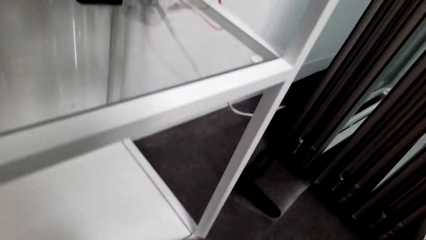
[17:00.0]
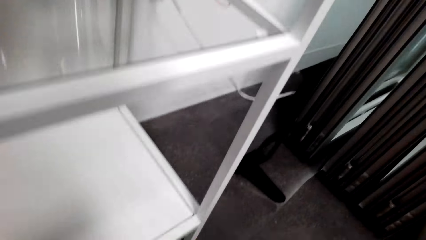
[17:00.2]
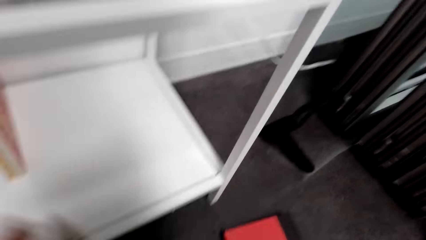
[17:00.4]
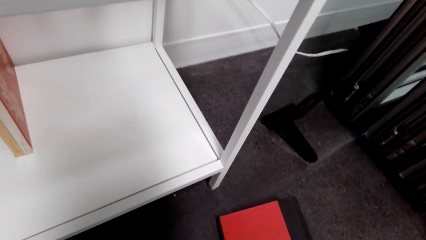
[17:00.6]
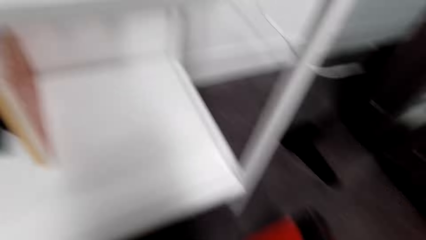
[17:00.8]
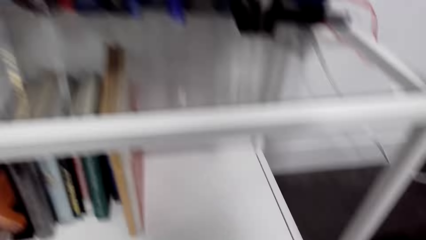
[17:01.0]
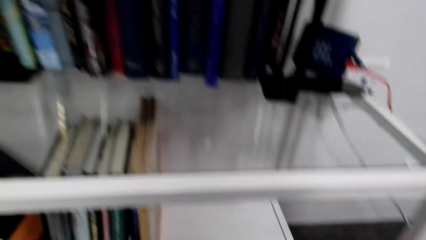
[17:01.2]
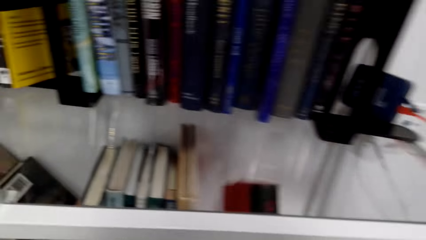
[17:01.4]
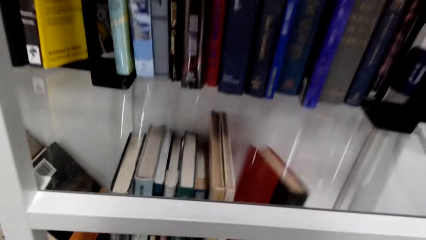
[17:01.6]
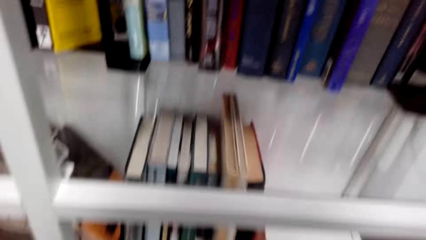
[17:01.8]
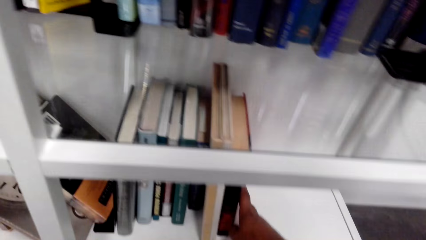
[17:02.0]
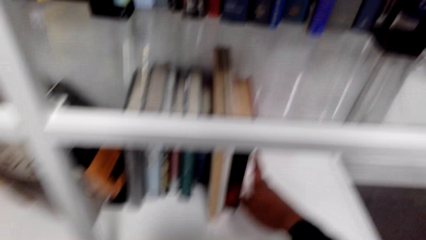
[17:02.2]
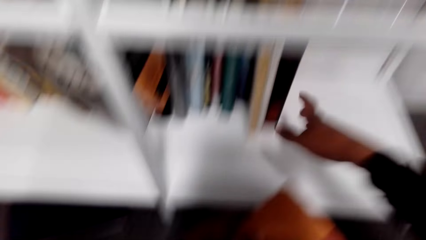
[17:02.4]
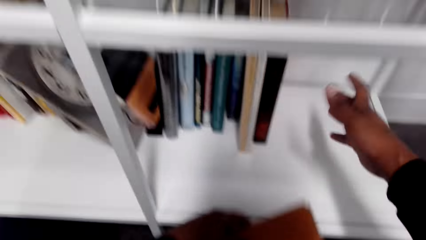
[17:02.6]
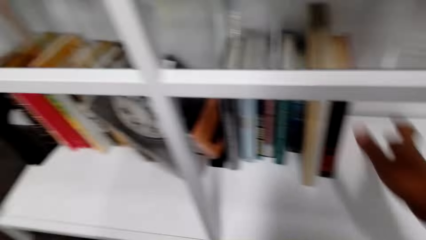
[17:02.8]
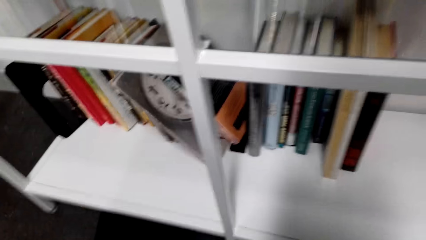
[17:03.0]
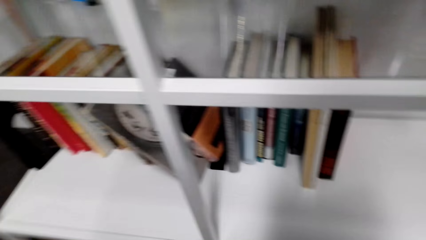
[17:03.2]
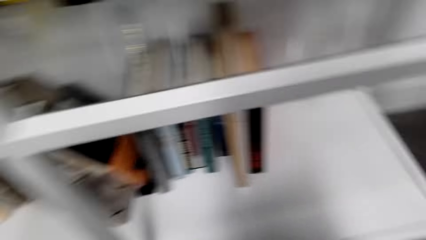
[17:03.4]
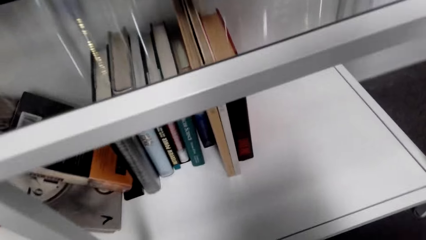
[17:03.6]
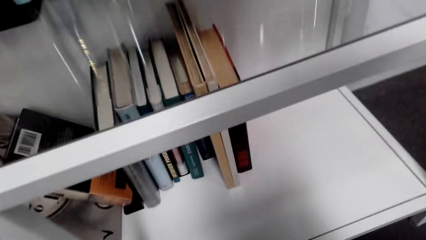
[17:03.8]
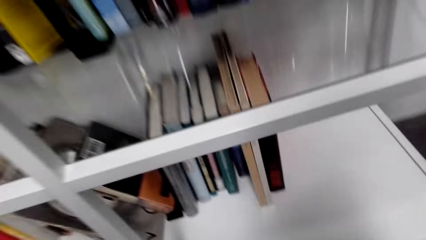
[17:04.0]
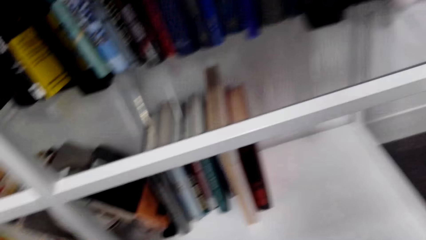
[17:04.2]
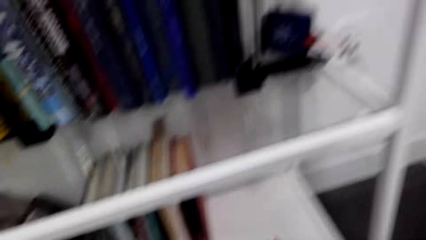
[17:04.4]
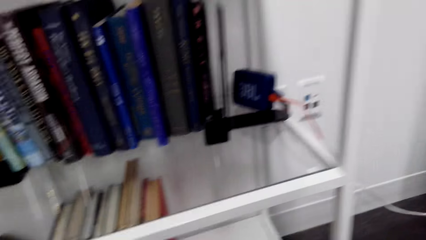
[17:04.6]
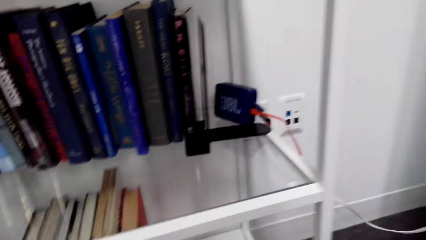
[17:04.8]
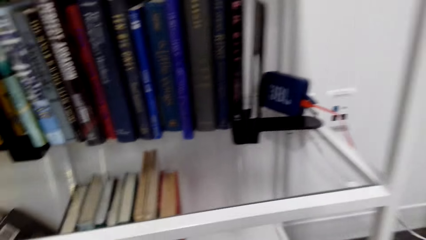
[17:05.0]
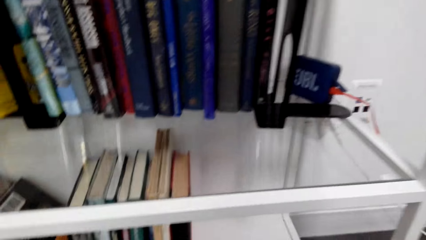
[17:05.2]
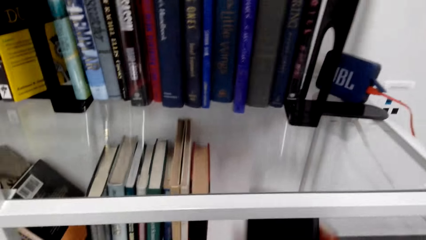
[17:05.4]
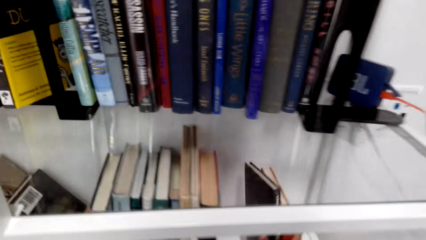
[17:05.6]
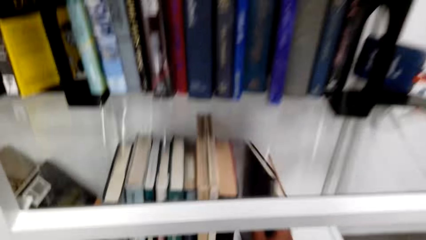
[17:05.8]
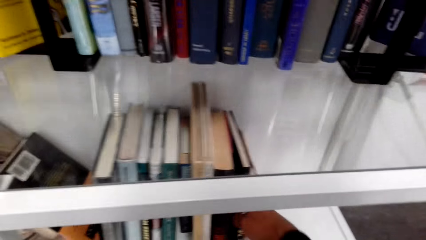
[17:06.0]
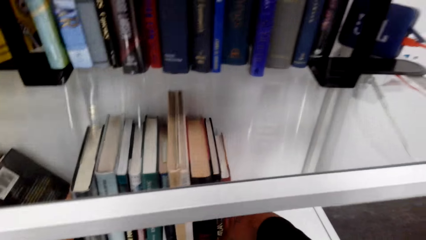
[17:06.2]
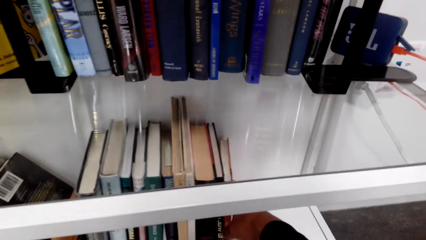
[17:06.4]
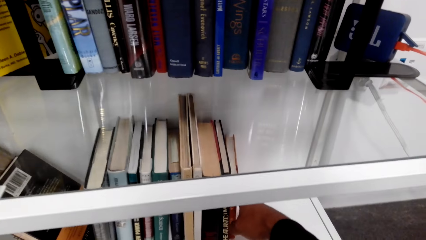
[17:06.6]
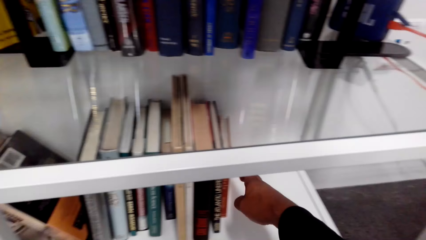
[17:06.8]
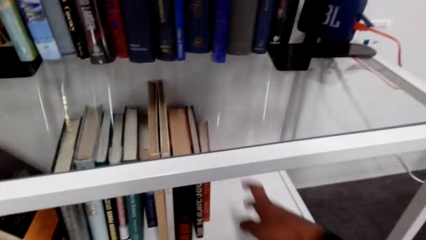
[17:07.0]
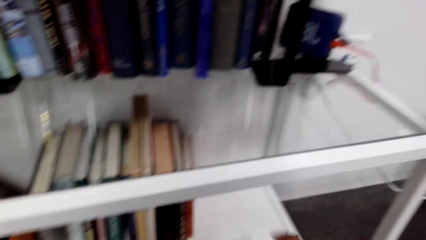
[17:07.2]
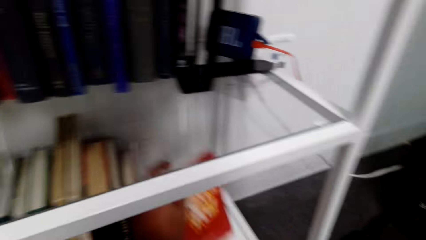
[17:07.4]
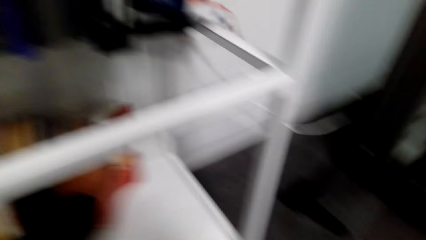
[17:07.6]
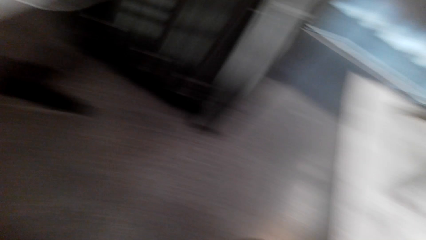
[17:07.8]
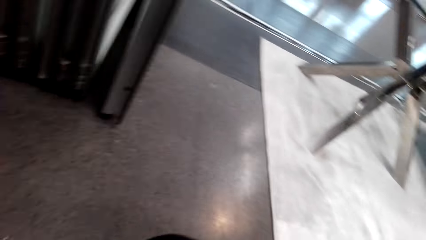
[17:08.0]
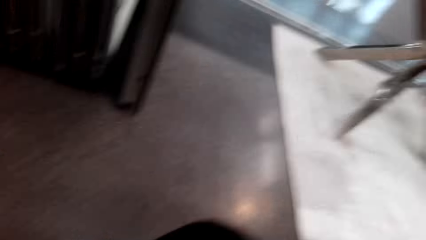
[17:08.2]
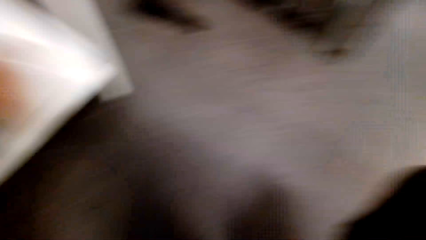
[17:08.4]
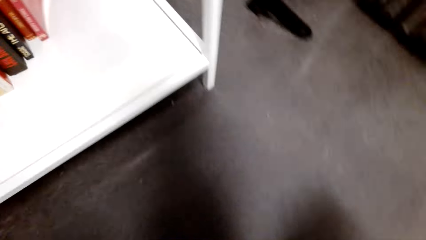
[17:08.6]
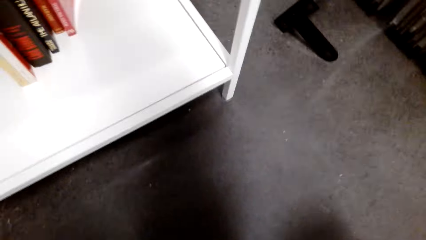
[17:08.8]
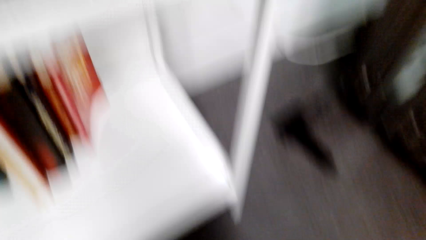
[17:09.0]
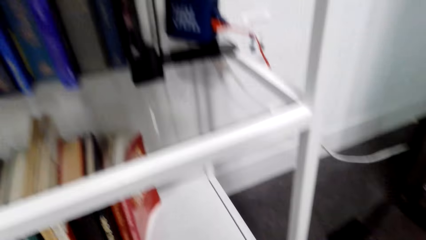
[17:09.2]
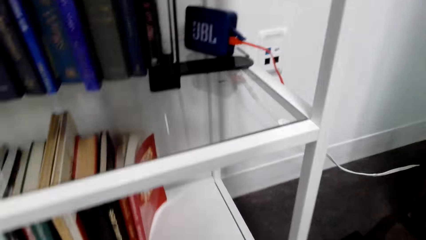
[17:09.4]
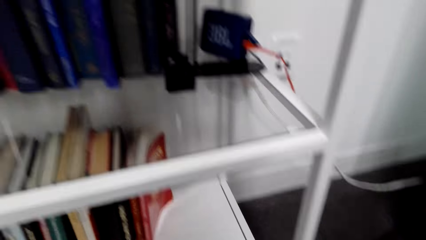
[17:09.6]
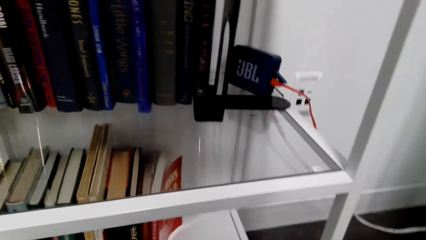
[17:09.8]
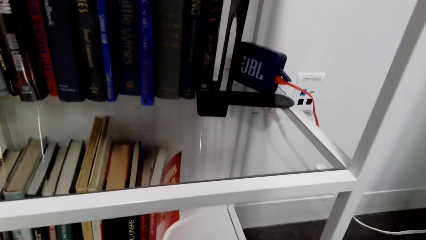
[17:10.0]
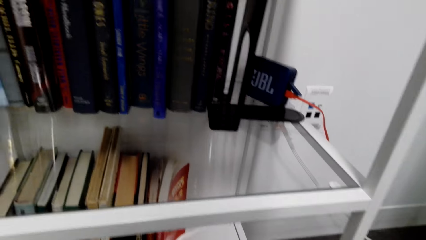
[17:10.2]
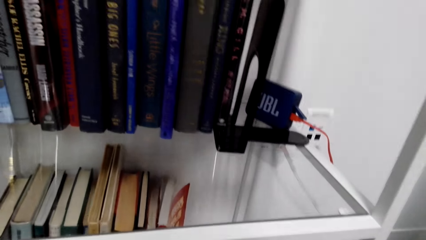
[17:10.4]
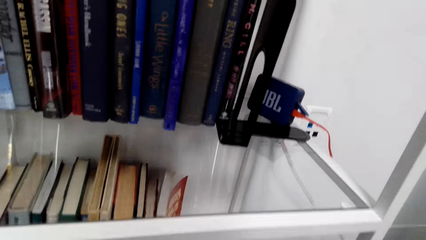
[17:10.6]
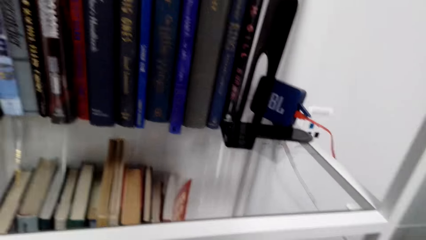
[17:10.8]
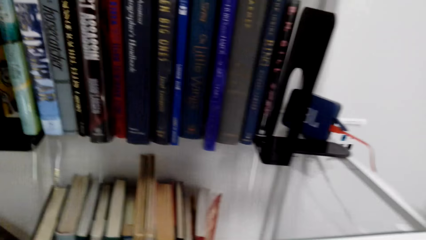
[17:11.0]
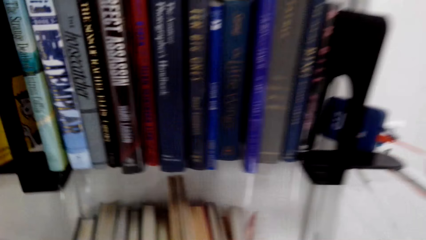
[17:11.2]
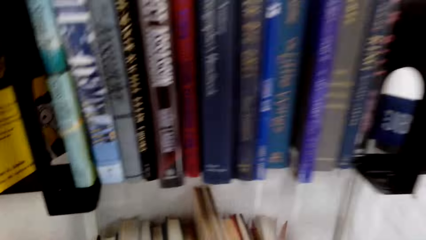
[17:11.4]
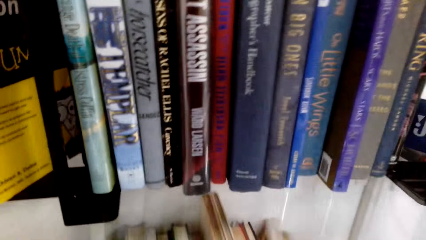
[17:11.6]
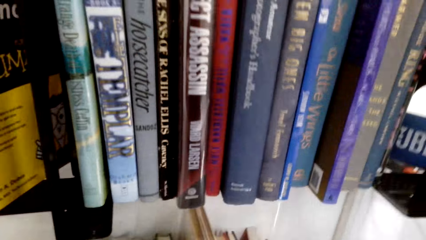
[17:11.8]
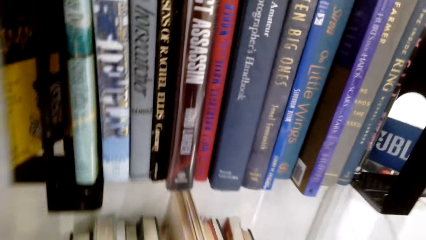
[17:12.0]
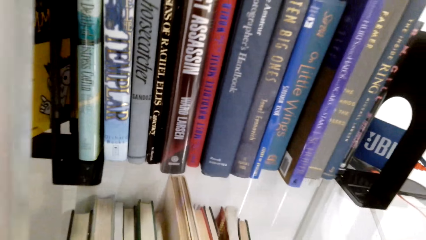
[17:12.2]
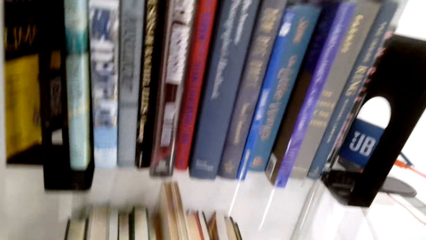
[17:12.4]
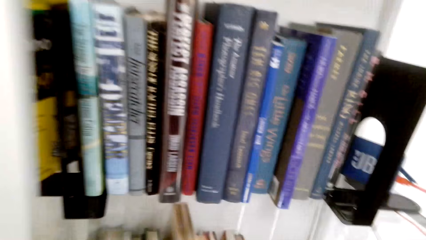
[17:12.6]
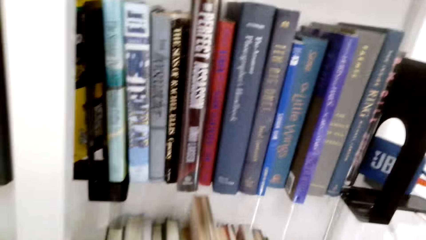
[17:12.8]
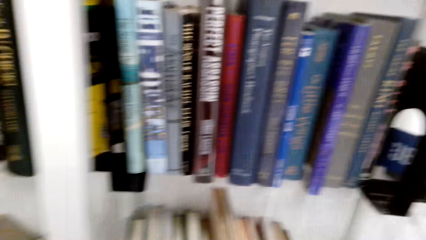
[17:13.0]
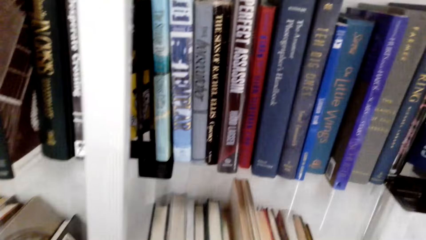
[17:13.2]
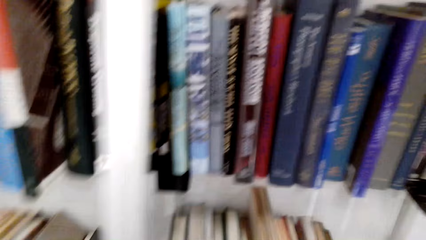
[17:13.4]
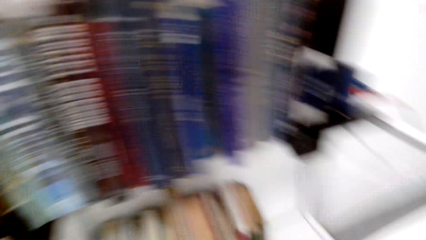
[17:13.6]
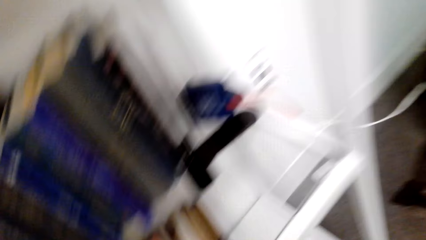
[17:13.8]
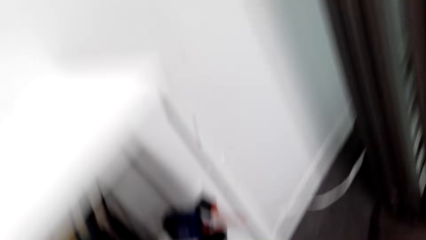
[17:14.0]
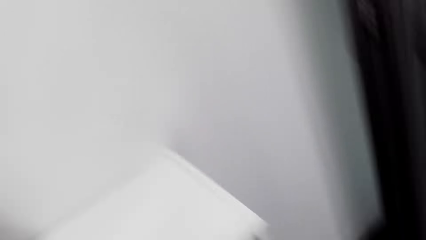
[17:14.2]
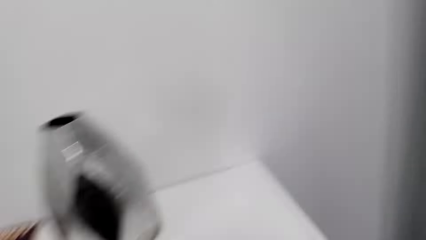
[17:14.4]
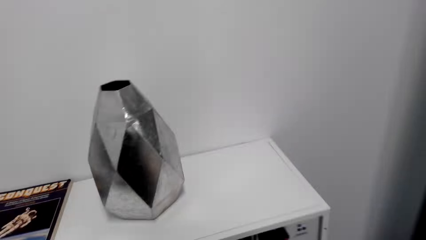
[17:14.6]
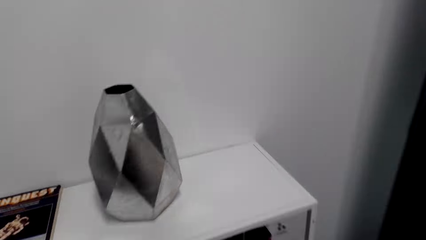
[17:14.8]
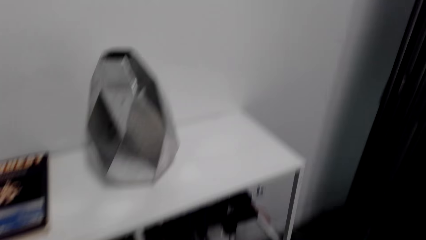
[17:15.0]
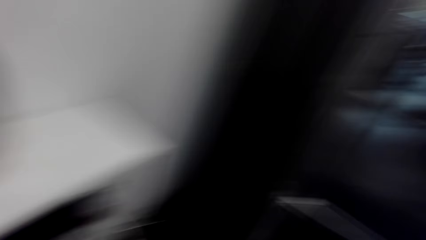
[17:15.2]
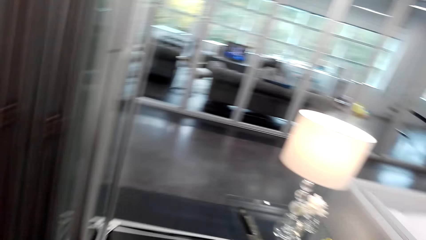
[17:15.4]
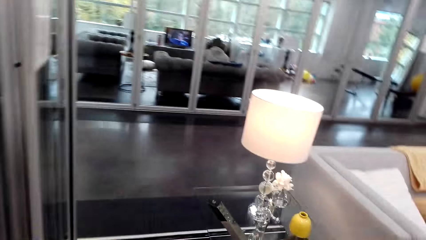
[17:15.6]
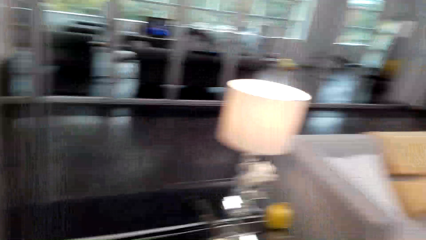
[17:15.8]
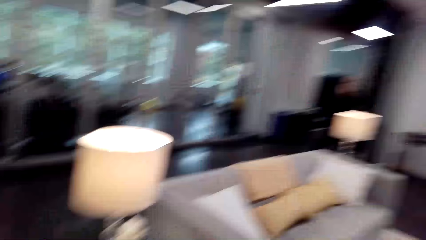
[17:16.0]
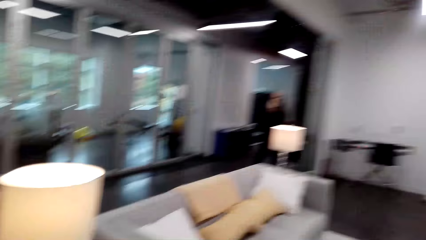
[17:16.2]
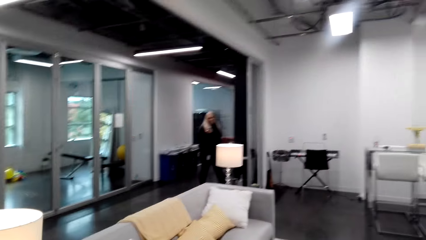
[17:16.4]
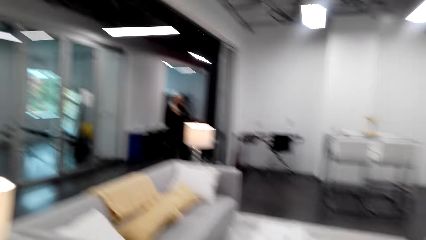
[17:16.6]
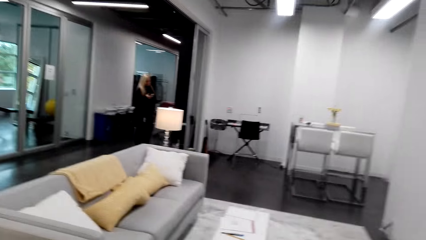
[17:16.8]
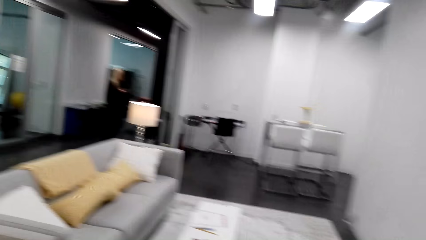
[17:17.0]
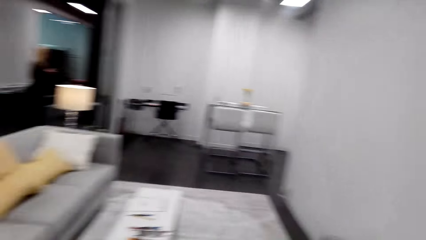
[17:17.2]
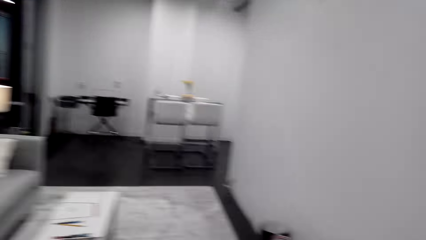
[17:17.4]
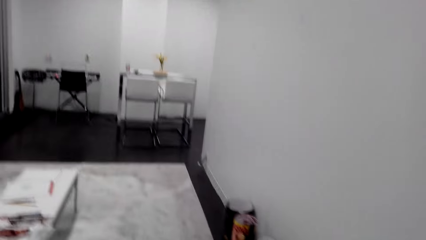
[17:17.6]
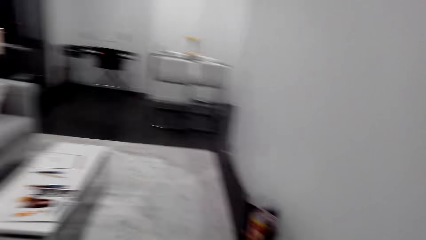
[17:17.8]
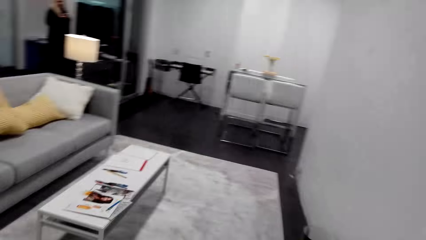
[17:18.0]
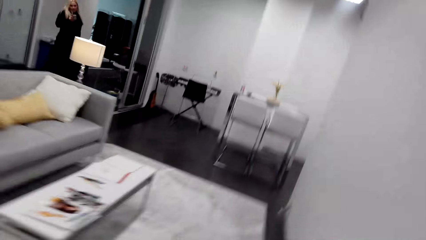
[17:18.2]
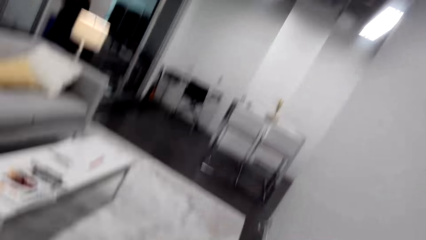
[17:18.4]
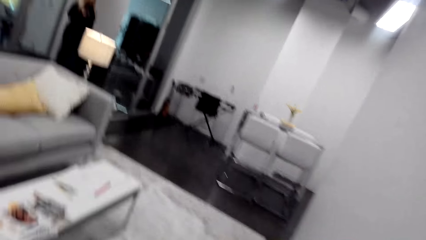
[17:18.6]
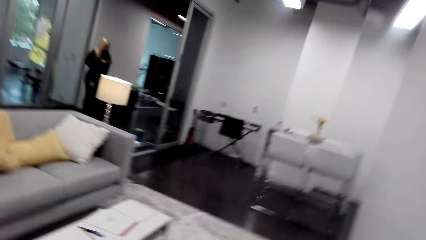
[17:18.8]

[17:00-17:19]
The camera wearer picks up a book. They drop the book. They look around. They drop a book. They look around. They move the books on the shelf. They turn around. They walk around.
